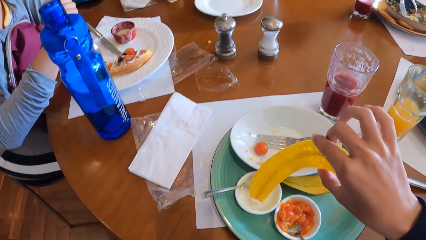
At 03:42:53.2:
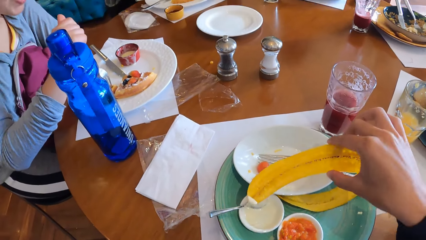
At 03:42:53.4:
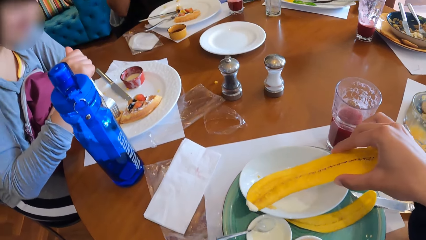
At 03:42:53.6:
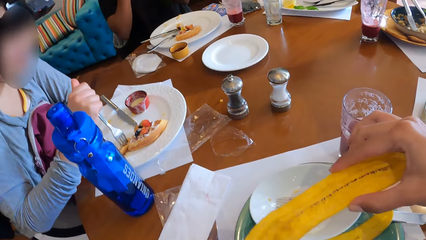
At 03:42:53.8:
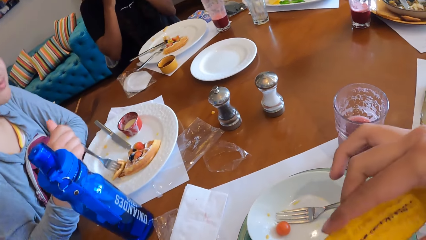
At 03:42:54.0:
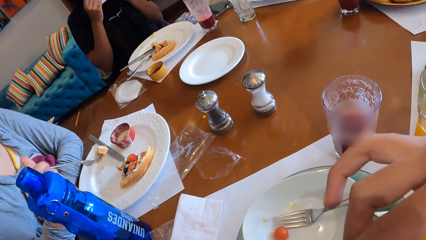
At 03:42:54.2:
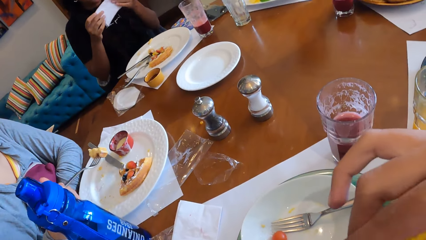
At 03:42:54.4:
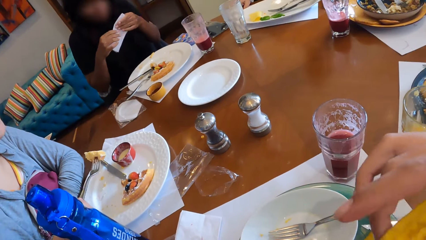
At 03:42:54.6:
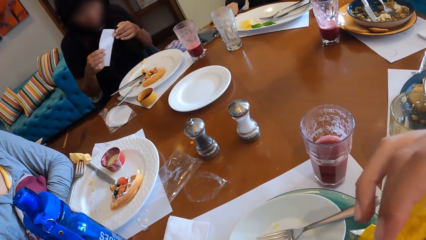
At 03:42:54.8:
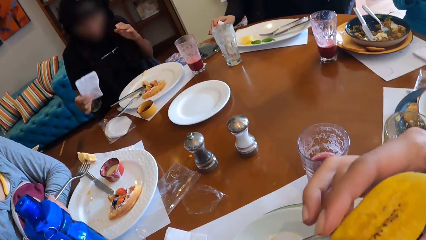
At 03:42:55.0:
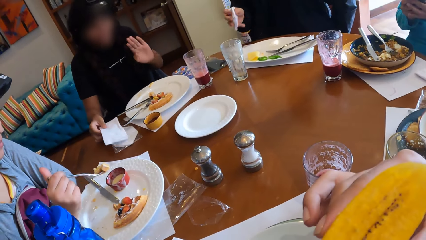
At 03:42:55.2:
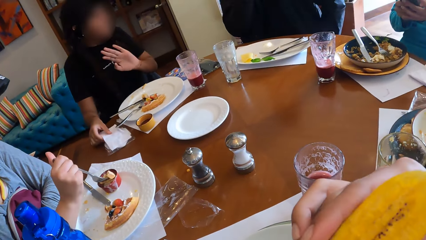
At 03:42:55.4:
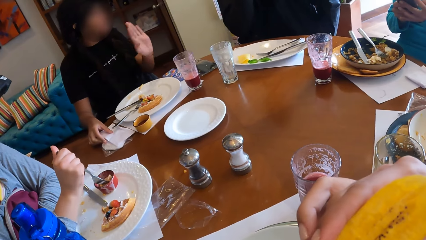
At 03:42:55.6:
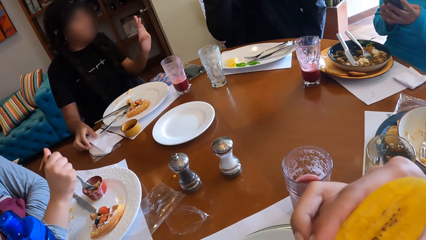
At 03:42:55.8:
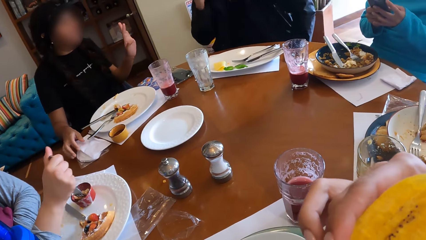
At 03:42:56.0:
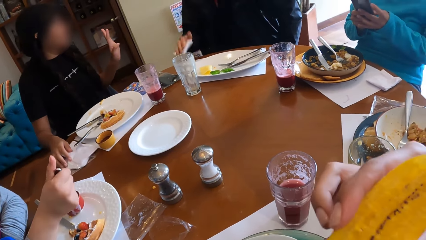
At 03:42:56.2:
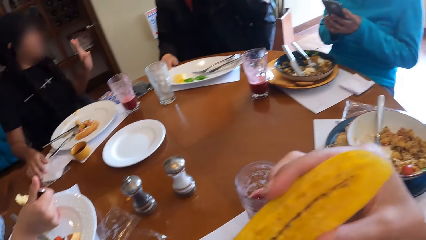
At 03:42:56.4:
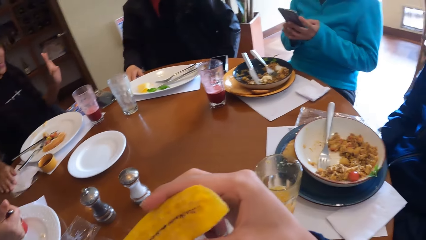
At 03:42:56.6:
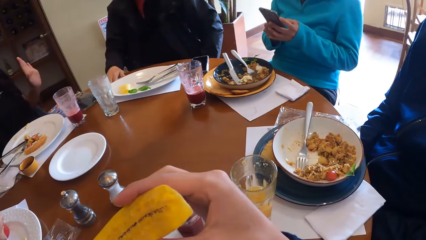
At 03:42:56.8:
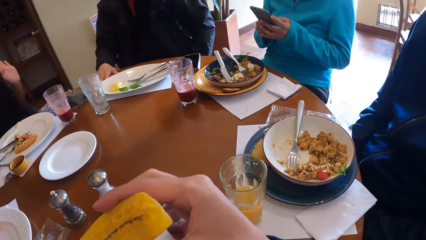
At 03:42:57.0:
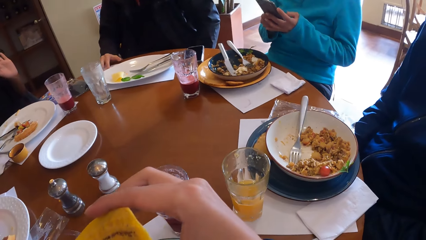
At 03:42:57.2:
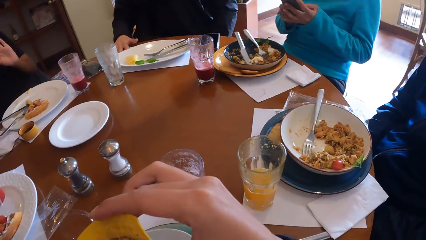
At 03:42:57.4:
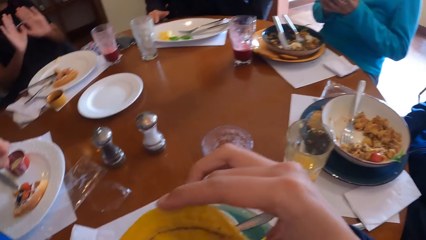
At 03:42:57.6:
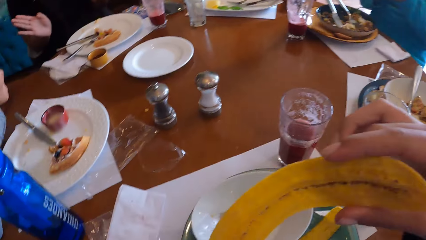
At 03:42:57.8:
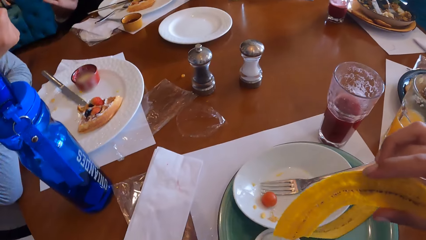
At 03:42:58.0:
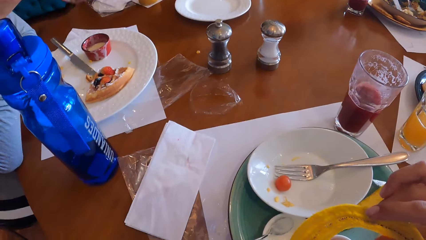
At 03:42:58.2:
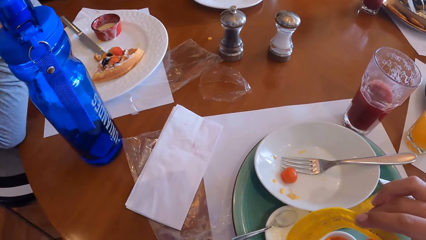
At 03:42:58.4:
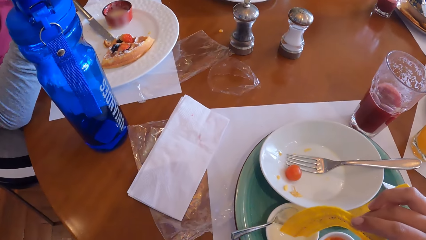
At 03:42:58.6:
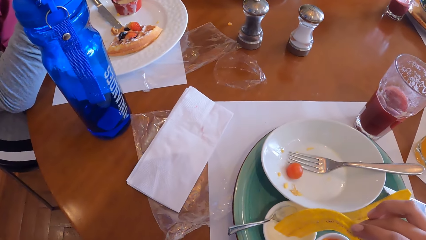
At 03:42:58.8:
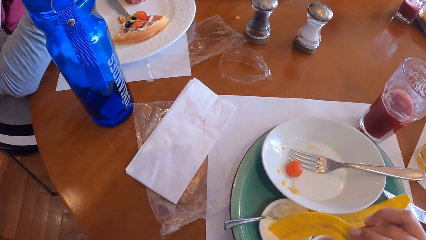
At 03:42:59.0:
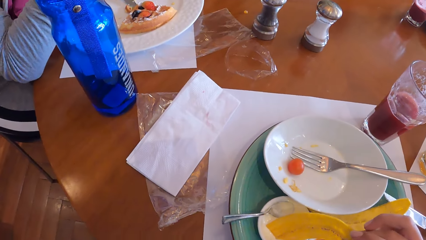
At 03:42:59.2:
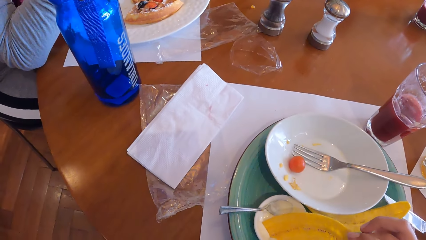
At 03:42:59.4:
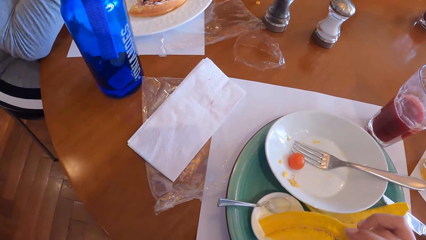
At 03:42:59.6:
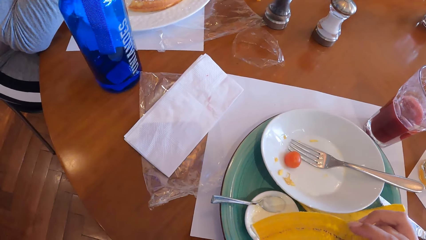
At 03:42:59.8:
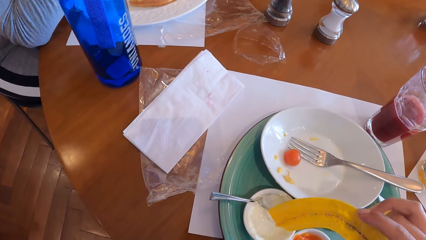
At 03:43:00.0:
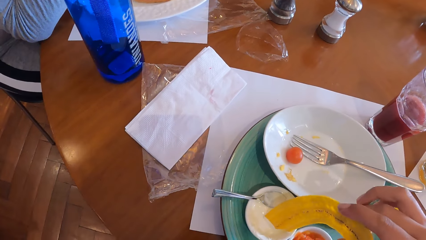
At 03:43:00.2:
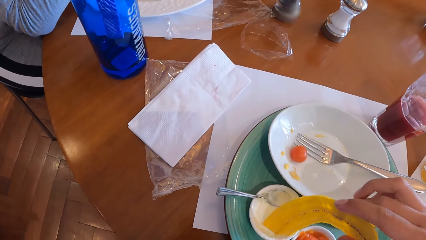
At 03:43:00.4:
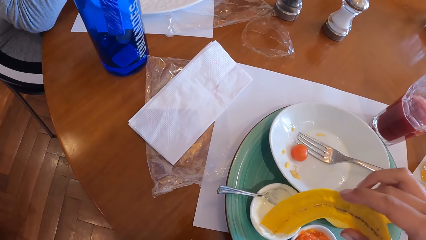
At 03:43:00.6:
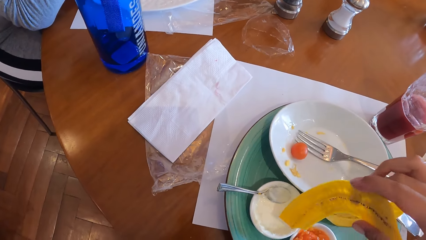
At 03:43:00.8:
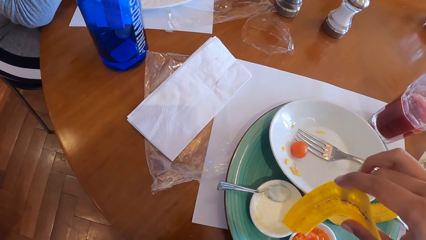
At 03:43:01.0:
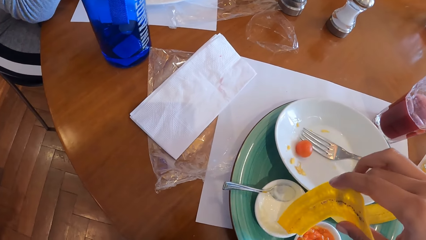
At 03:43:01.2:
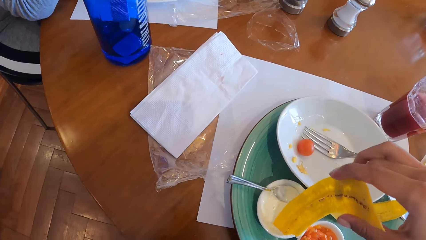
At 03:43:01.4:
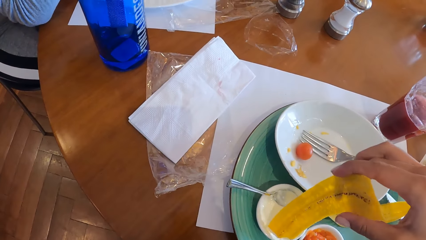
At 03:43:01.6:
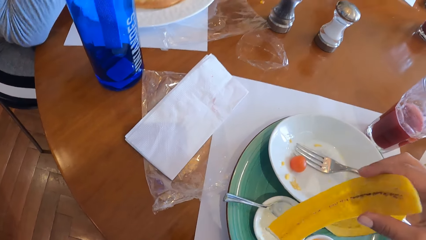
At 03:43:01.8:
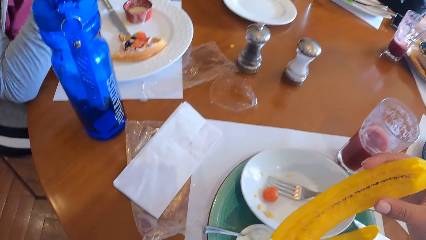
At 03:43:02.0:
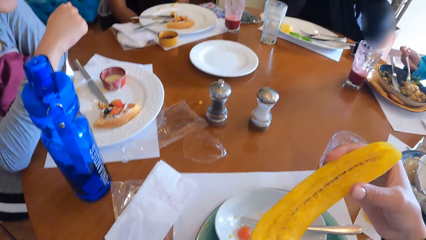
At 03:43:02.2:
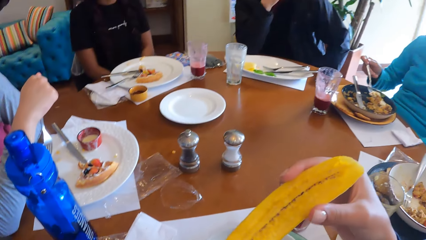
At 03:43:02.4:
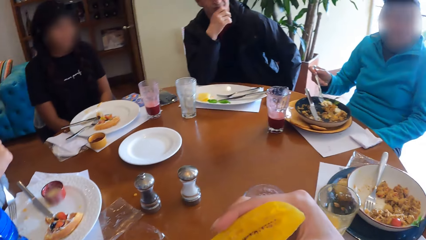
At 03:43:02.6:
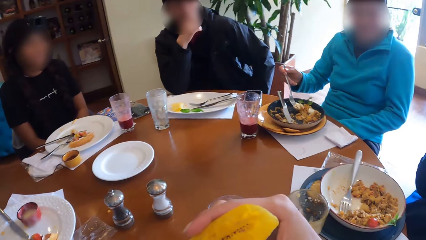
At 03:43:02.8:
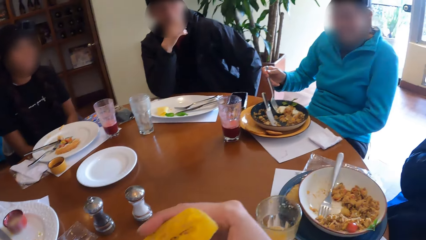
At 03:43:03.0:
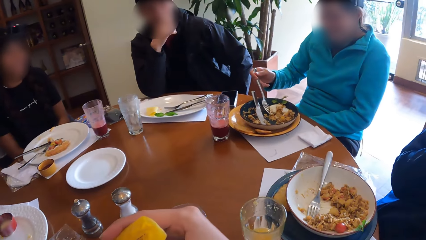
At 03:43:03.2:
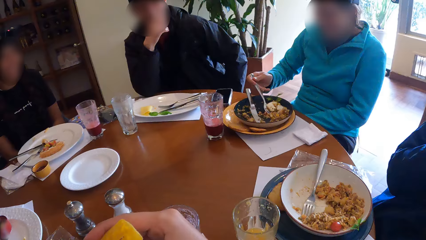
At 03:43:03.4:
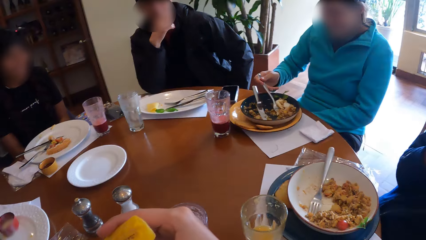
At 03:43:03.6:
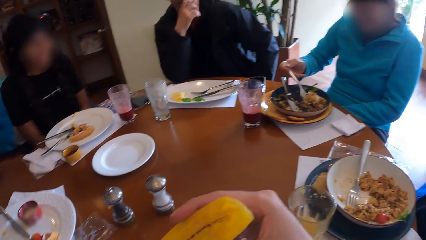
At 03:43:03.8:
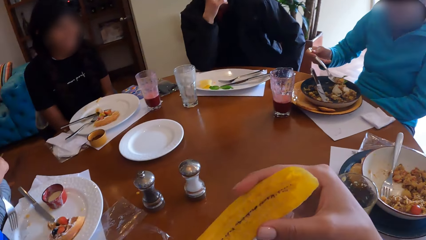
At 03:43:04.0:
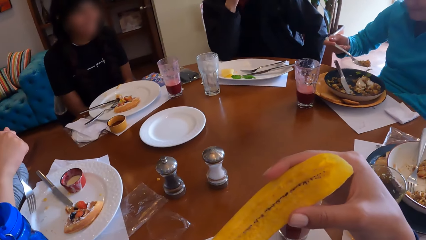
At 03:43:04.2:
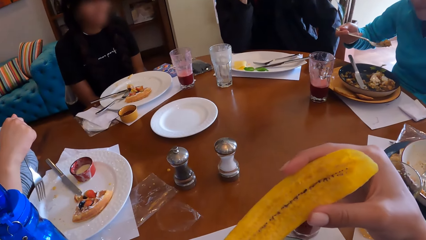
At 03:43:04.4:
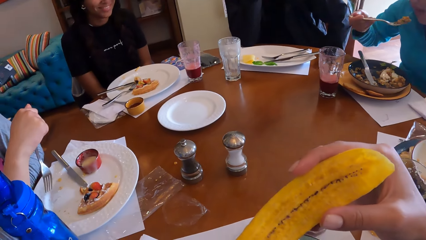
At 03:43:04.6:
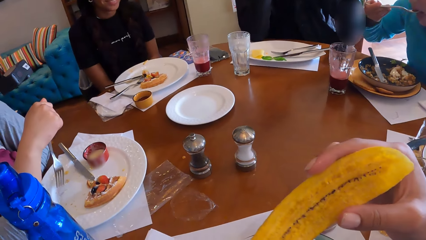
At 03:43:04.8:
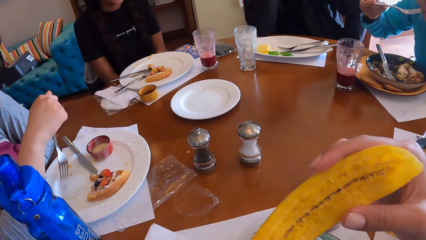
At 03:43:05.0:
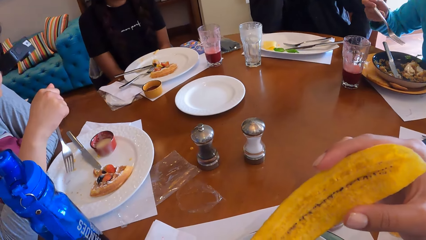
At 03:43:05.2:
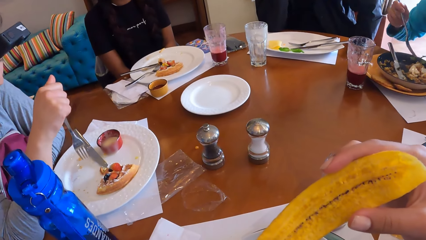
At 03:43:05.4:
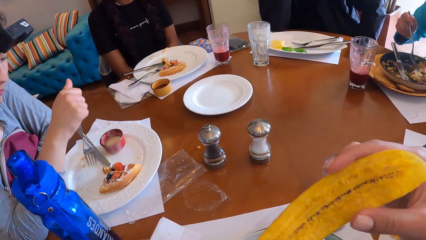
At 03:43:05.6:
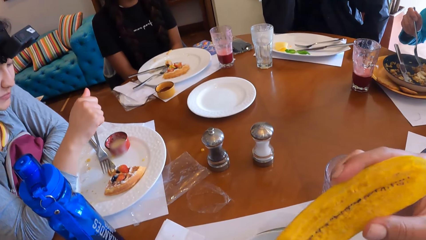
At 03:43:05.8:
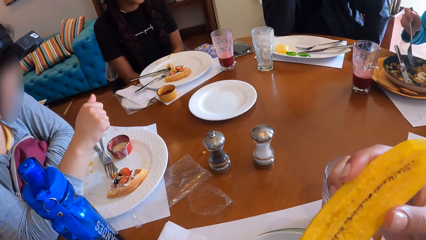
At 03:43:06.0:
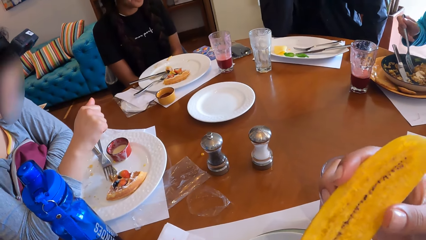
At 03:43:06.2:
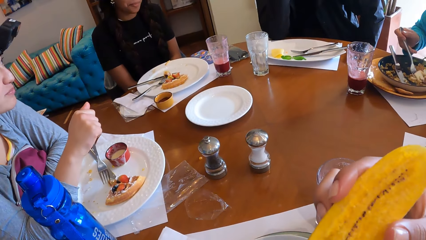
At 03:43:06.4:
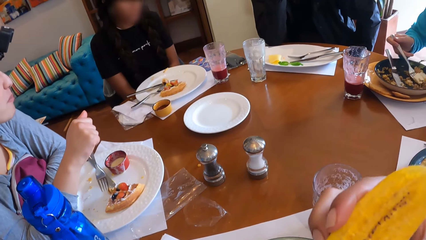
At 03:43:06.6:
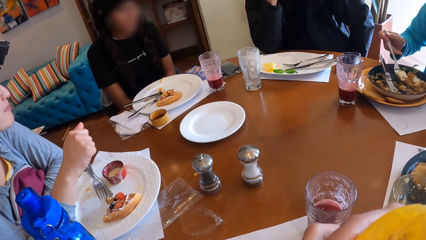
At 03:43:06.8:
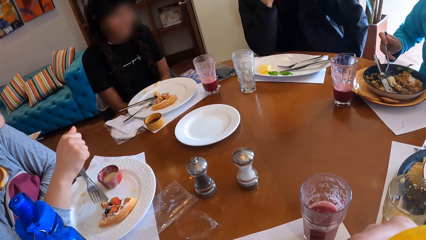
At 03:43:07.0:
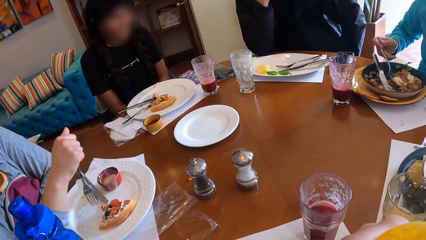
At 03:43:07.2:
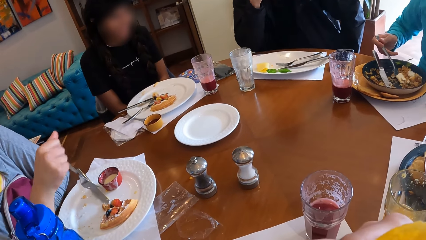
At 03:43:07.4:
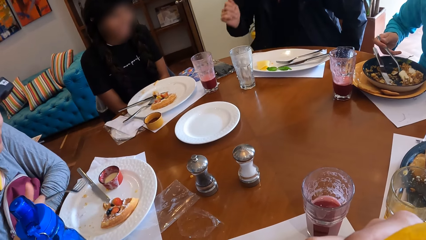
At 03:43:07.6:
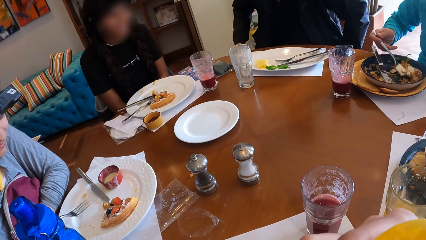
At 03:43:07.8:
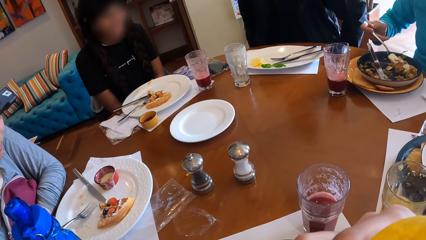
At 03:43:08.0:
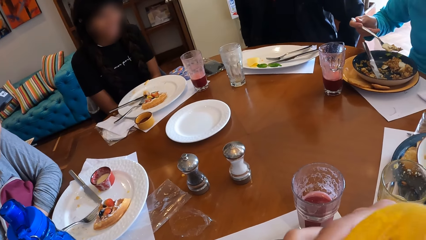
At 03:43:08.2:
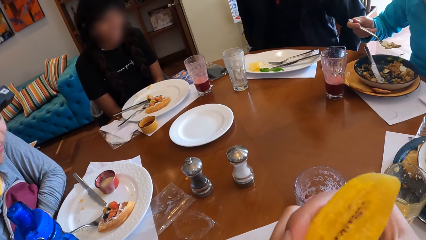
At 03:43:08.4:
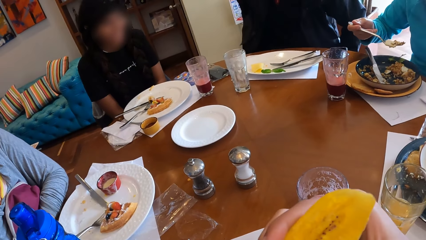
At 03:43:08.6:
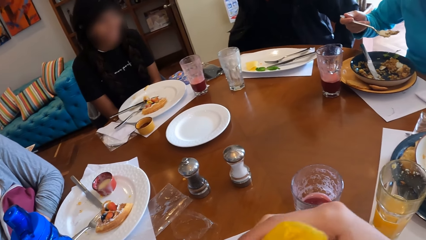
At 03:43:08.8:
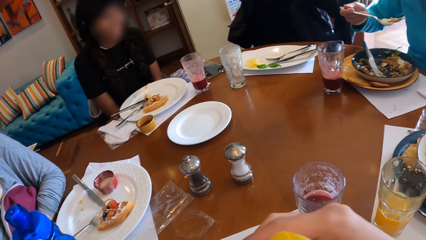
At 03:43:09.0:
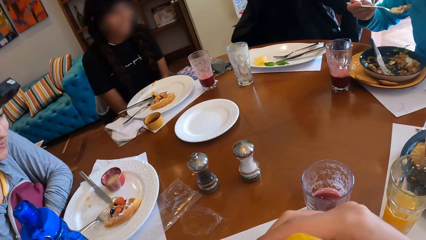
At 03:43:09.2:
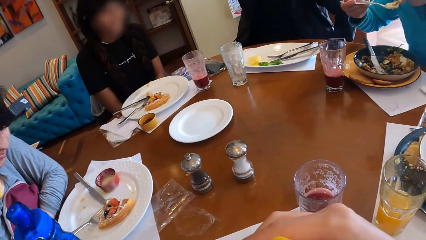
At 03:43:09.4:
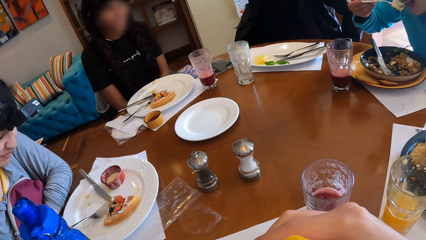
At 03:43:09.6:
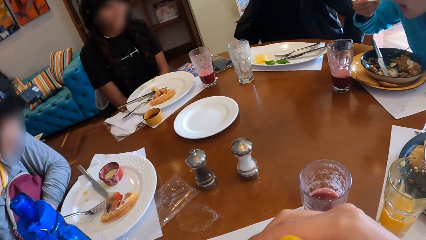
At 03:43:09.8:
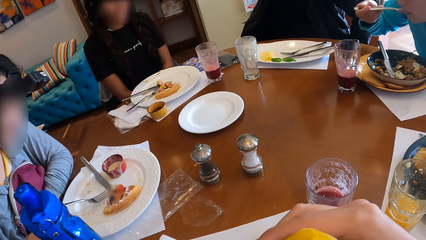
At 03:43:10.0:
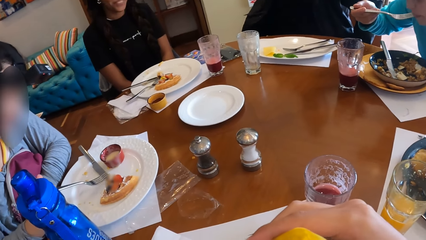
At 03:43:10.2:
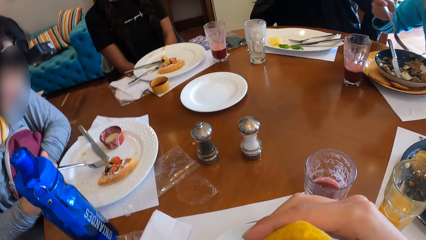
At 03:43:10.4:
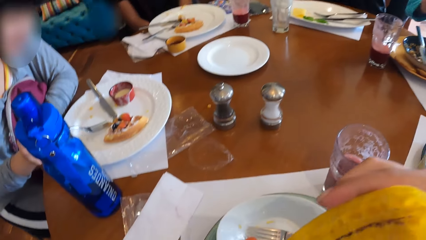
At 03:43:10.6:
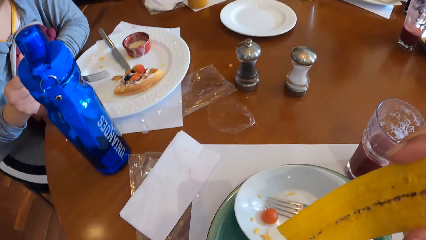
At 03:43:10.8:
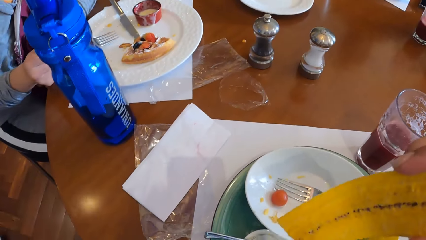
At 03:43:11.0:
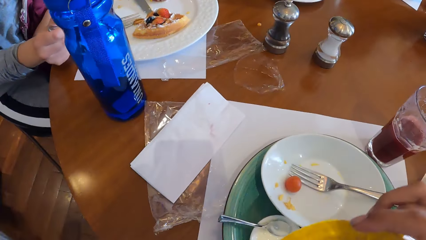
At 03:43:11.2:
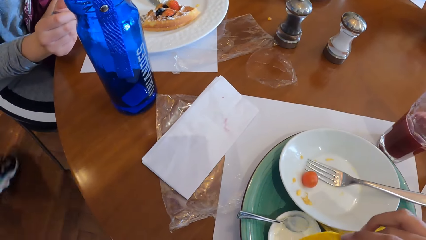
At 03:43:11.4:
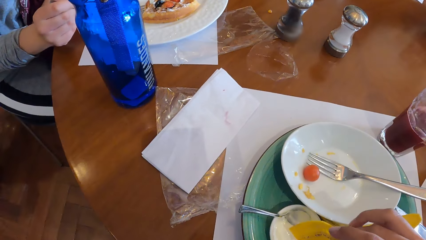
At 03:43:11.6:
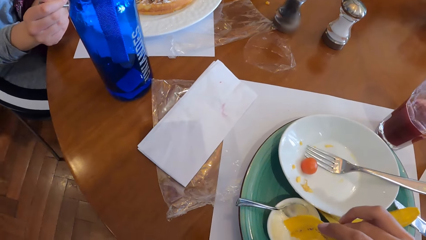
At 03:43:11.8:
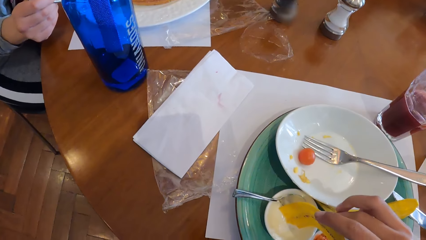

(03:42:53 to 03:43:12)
The camera wearer dips the snacks in his right hand into the bowl of cream. He eats the plantain chip in his right hand. A woman picks a snack with the fork in her right hand. The camera wearer licks something. Another woman cleans her mouth with a serviette in both hands. A man picks a serviette from the table with his right hand. The first woman dips the fork in her right hand inside the bowl of cream. The second woman drops the serviette on the table with her right hand. The camera wearer dips the plantain chip in his right hand into the bowl of cream. A third woman picks food from the plate with the fork in her right hand. The camera wearer licks something. The third woman eats the food with the fork in her right hand. Another man picks the food from the plate with the fork in his right hand. The third woman eats the food with the fork in her right hand.
